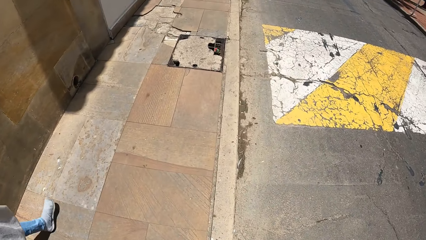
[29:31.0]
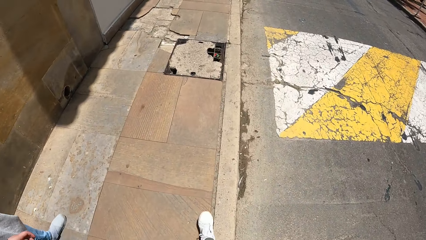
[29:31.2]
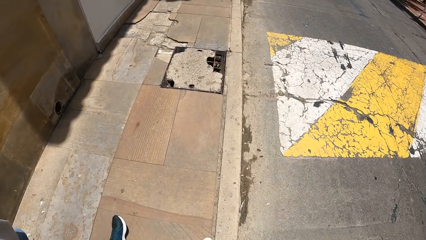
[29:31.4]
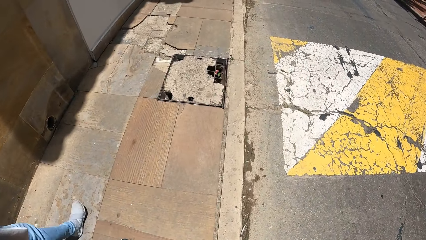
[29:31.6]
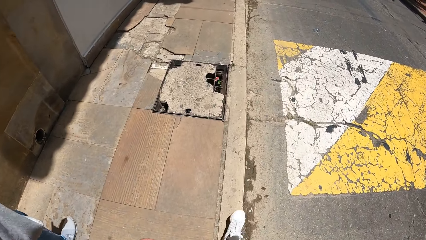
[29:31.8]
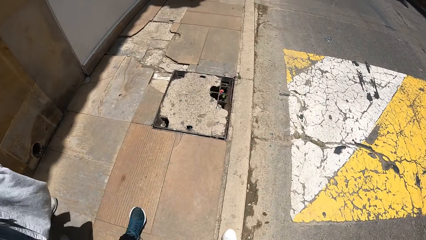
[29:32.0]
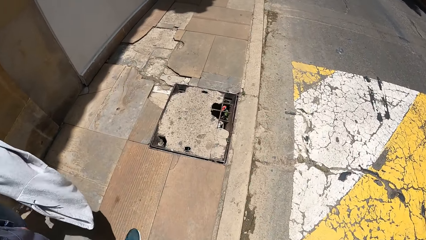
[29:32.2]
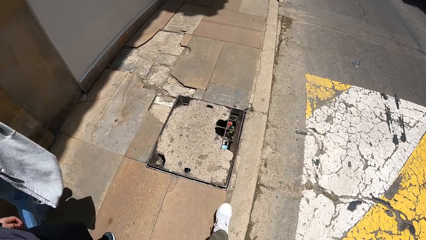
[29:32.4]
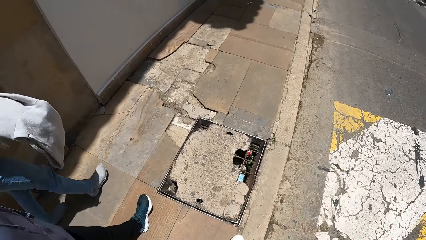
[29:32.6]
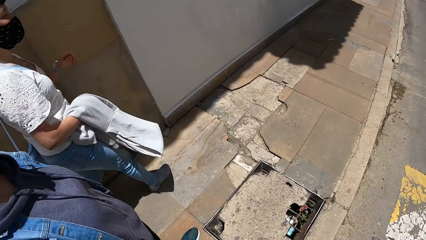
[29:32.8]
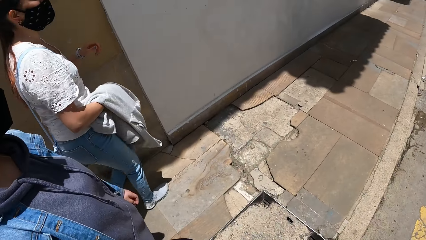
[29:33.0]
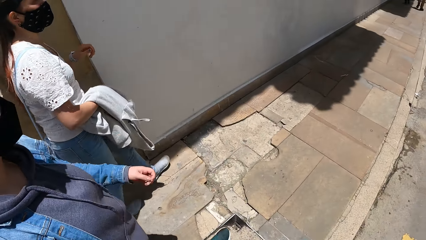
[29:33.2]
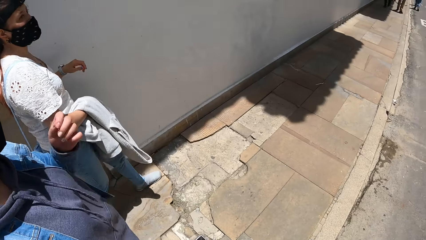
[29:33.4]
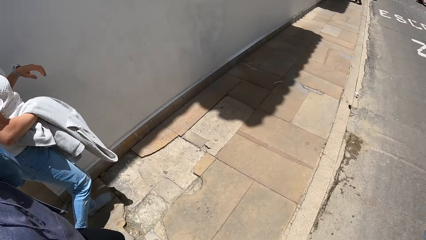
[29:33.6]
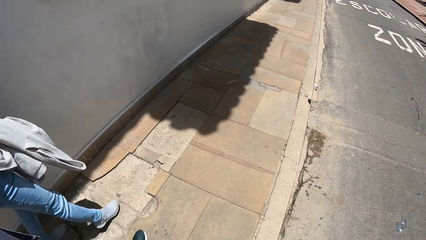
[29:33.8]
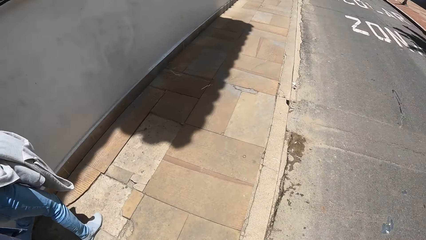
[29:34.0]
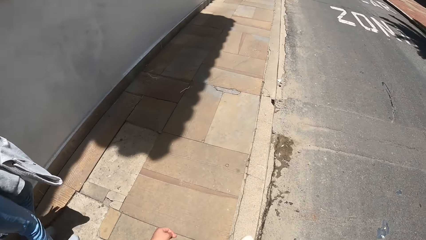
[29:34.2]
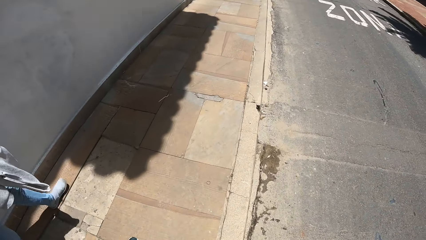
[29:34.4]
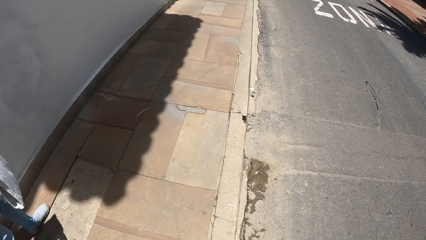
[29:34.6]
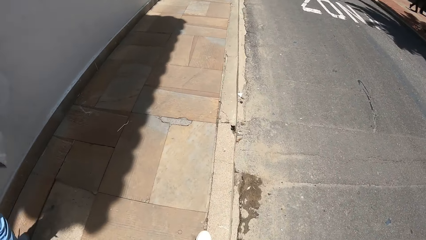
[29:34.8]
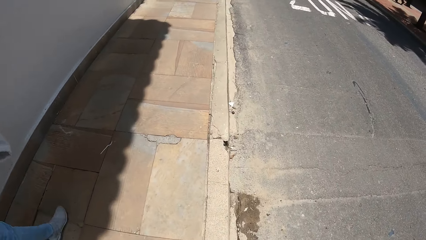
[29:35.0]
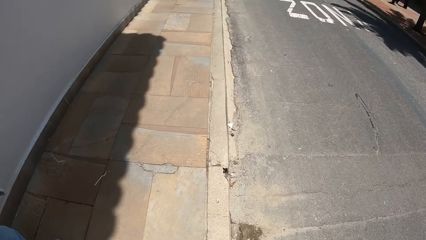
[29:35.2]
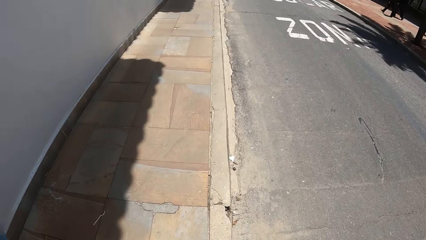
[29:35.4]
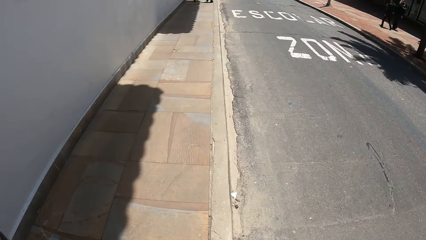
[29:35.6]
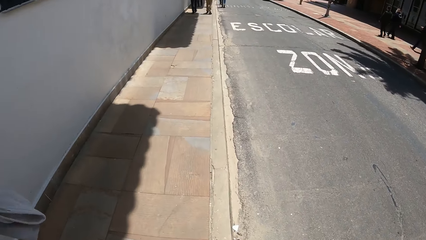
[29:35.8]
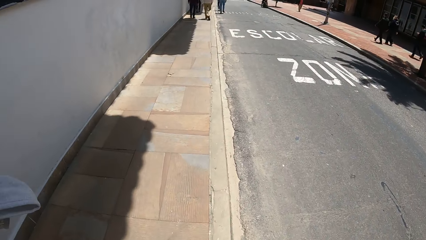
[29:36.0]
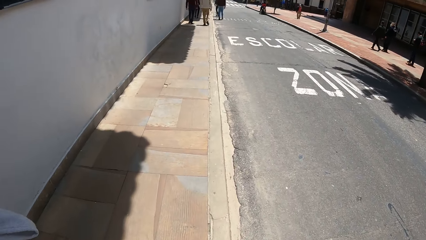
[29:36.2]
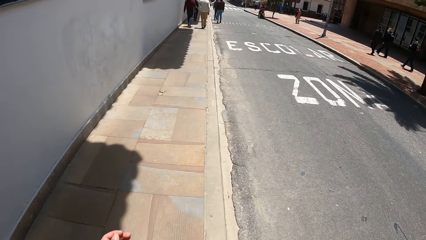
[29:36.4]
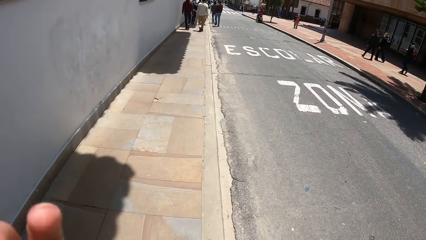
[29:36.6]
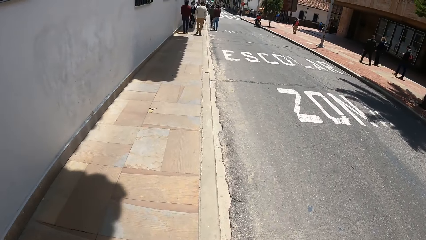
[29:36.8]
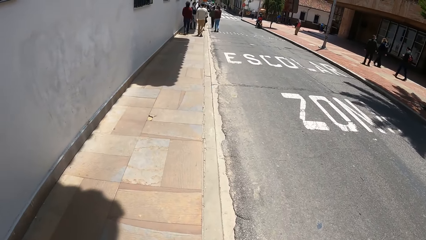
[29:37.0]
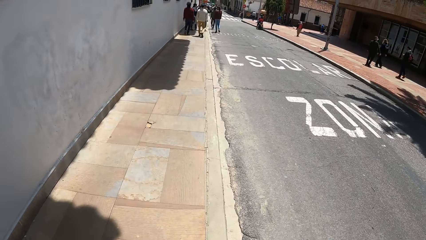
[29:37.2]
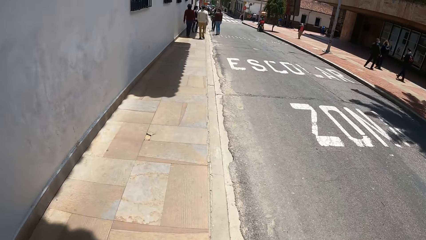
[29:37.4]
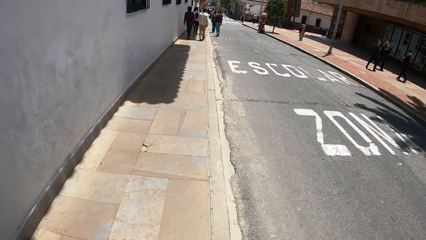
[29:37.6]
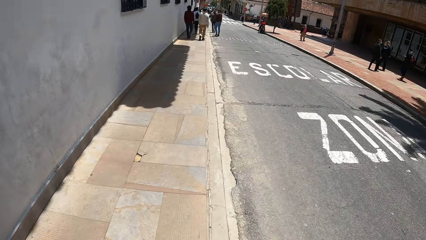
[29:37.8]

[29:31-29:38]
The woman adjusts the hoodie on her right hand.

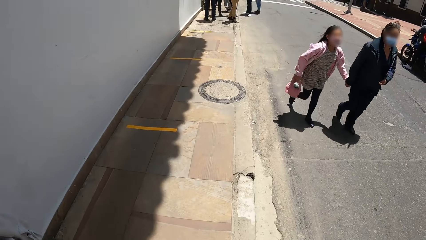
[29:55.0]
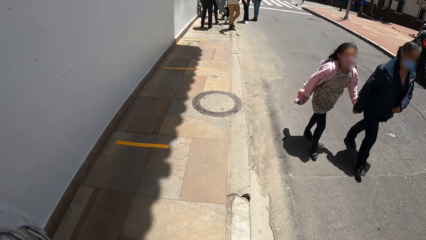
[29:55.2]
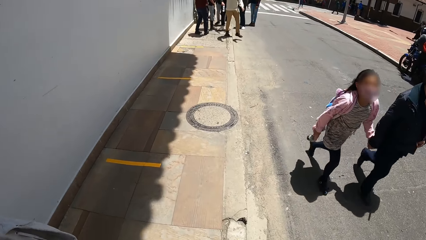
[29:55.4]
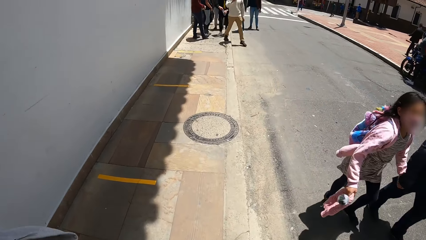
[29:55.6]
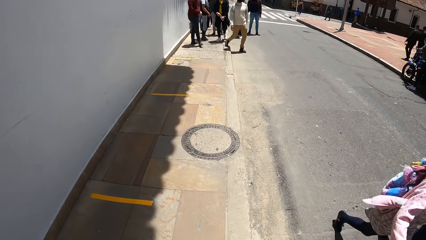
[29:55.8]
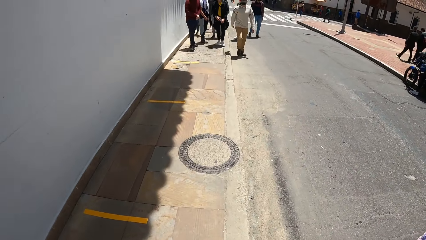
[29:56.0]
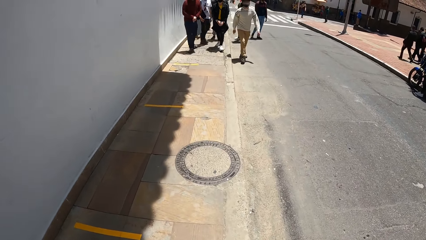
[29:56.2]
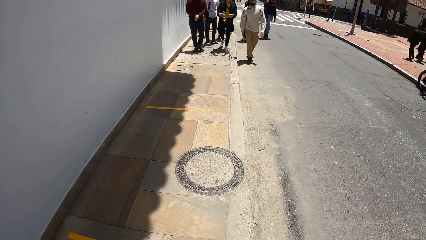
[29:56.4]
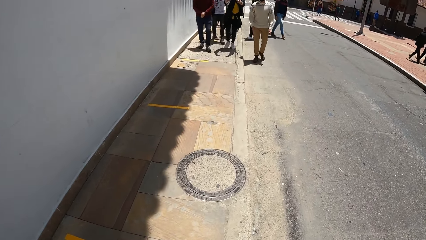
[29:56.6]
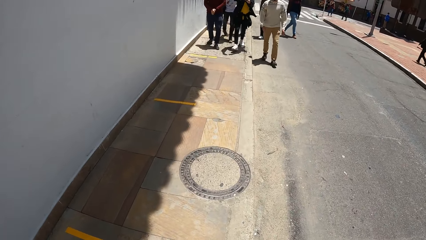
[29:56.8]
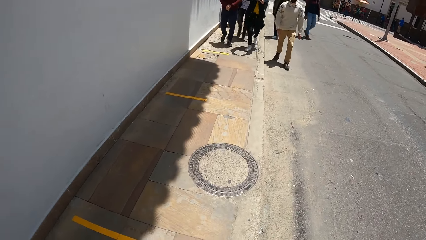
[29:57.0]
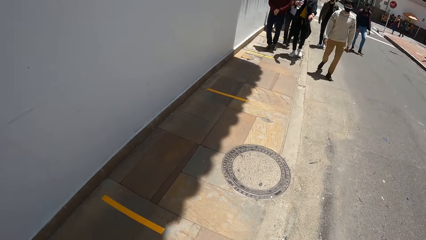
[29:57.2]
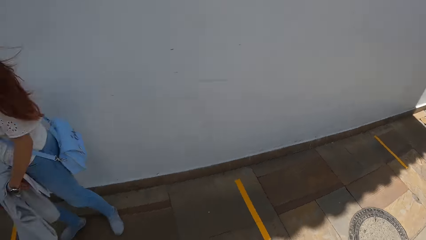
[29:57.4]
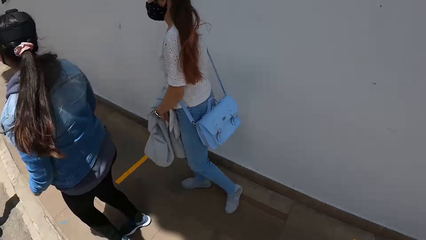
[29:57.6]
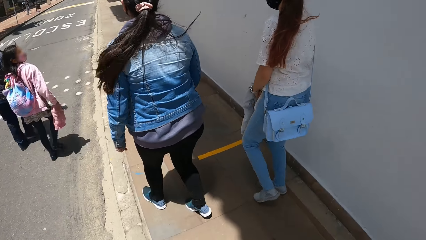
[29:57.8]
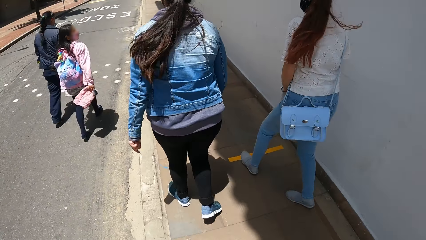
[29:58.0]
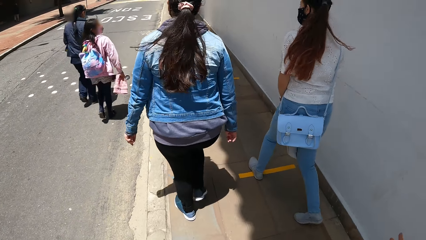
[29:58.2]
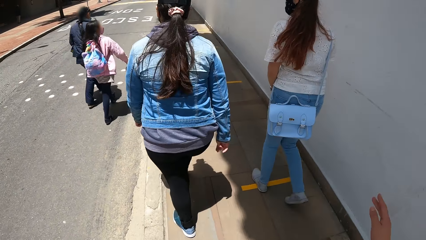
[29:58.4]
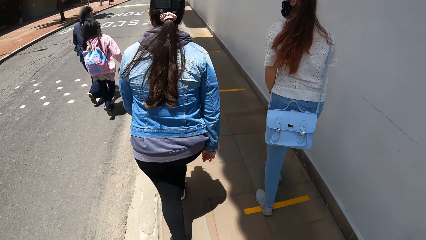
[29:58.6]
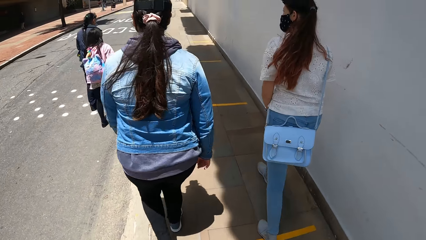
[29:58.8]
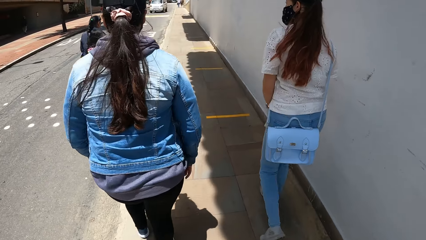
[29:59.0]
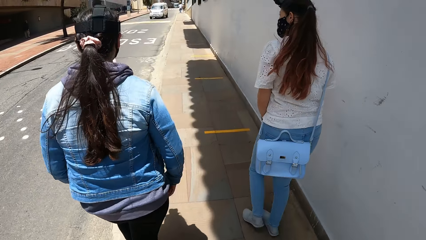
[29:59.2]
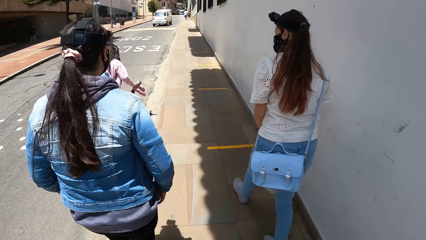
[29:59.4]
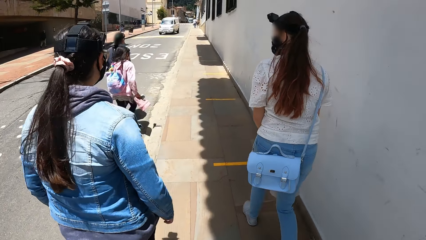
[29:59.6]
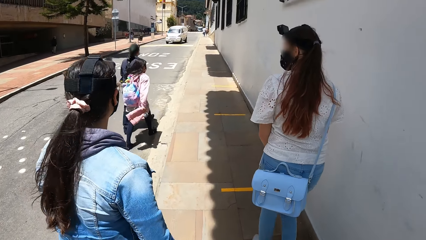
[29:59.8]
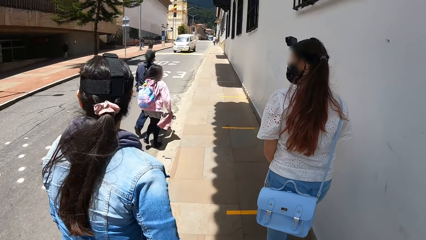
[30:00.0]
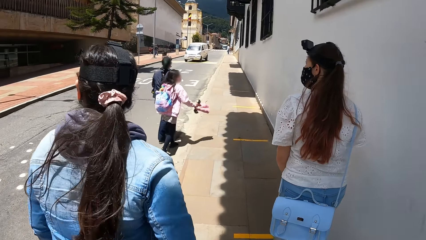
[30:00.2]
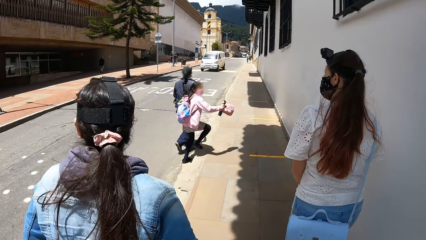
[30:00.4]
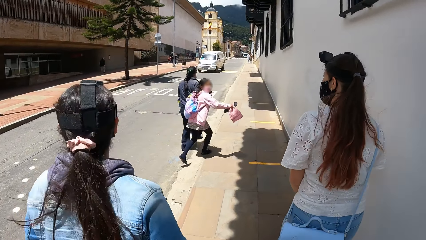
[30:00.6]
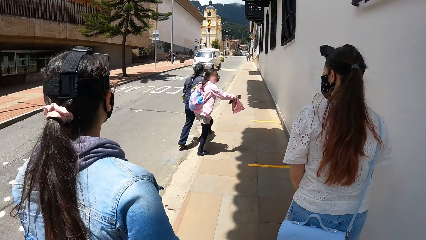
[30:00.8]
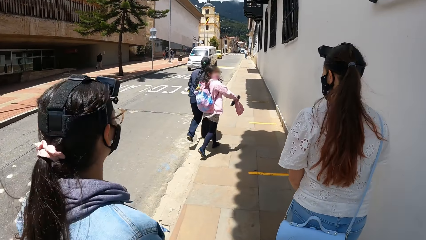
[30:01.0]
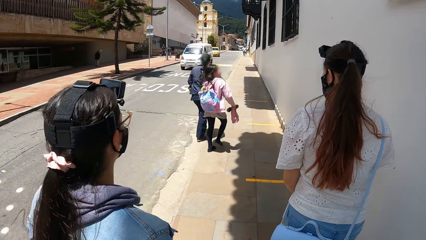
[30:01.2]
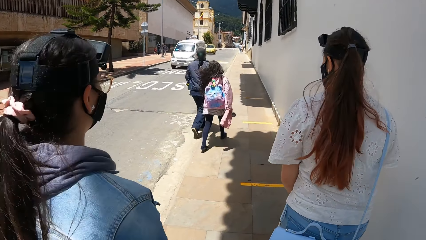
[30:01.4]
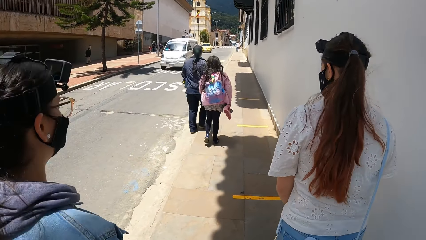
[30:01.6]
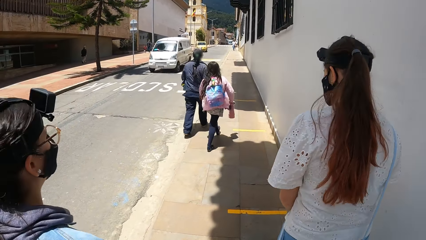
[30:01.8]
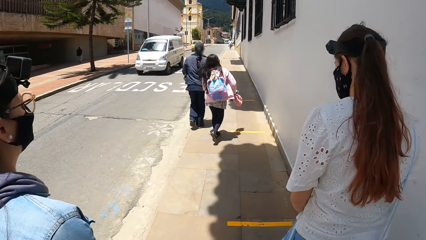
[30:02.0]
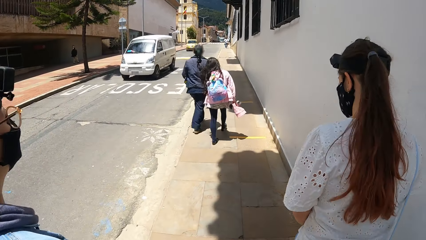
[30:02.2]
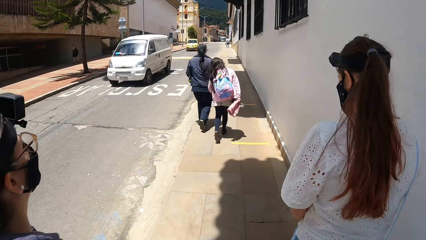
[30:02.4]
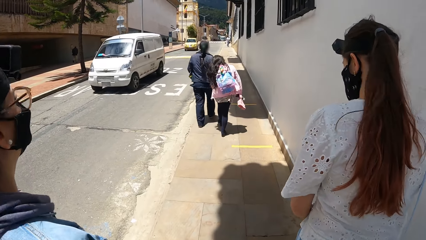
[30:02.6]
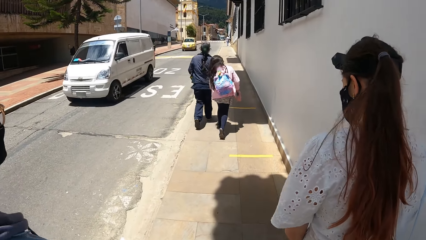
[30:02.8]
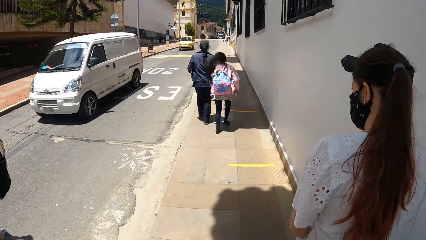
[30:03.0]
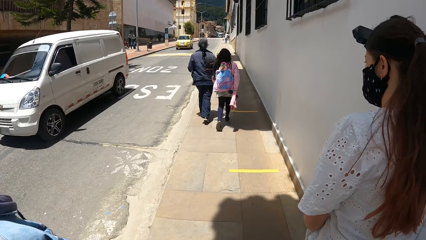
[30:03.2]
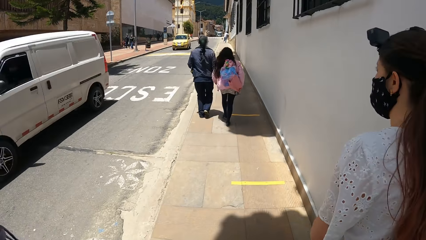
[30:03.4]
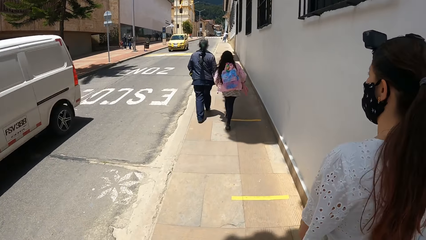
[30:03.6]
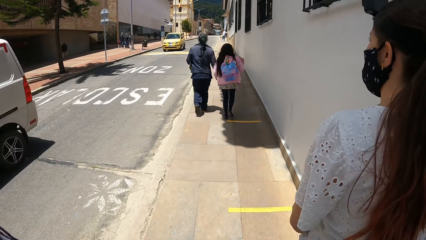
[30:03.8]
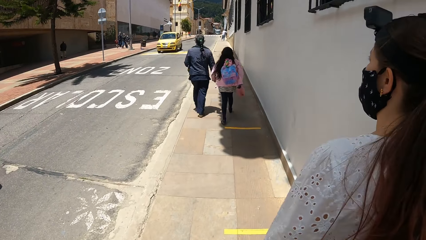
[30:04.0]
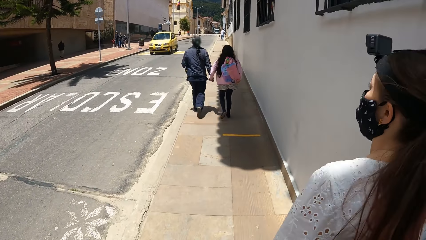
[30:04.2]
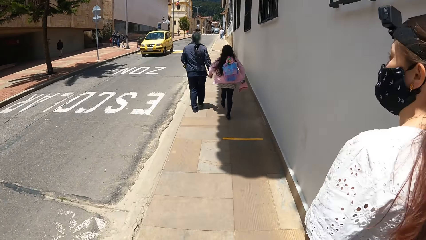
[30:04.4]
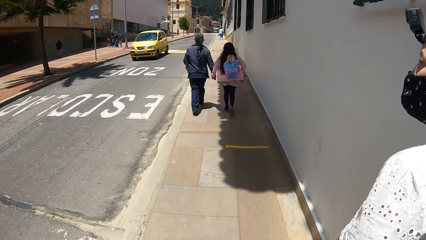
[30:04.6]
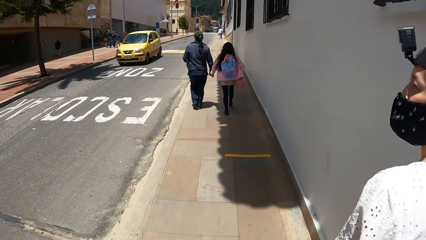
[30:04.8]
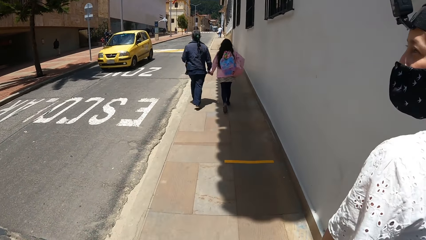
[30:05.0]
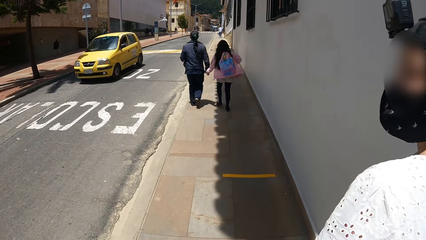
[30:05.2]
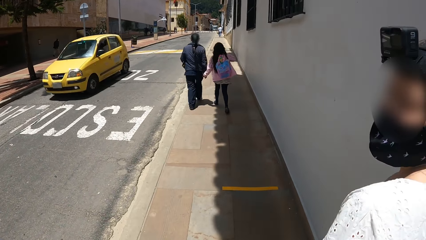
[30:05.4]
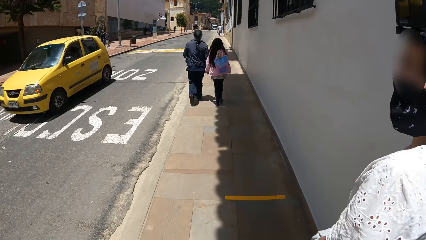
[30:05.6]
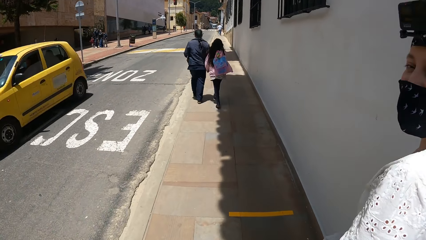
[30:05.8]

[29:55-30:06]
A man interacts with the camera wearer and the group of people. A white van drives past the camera wearer.
